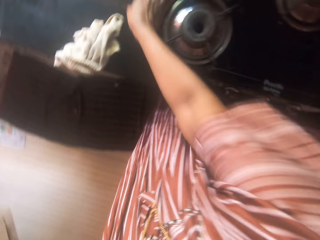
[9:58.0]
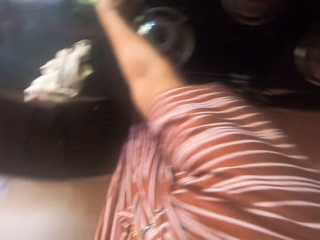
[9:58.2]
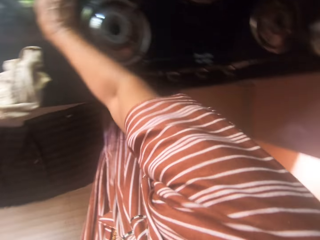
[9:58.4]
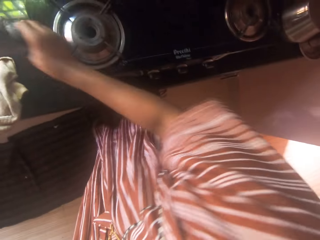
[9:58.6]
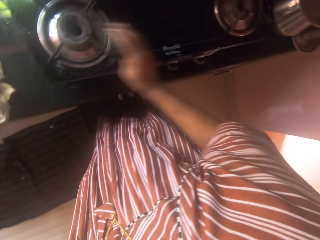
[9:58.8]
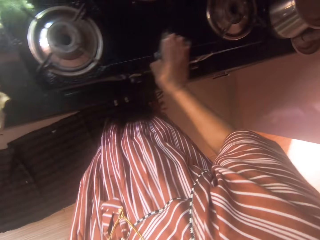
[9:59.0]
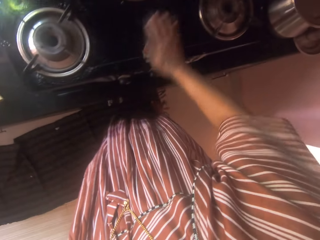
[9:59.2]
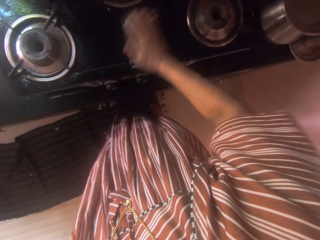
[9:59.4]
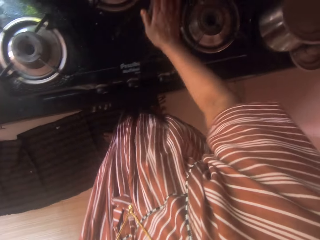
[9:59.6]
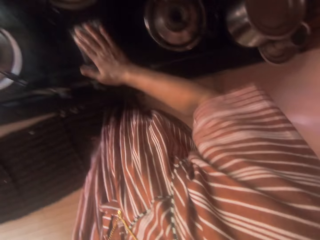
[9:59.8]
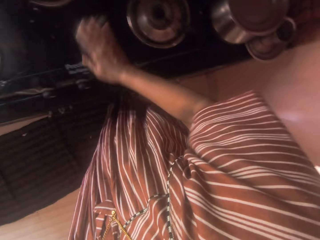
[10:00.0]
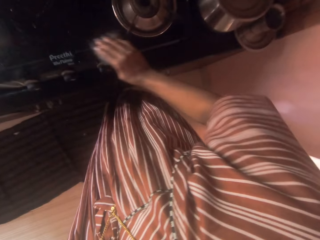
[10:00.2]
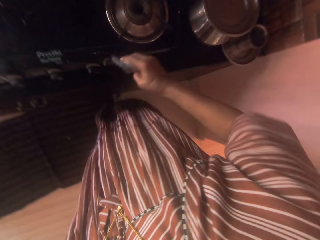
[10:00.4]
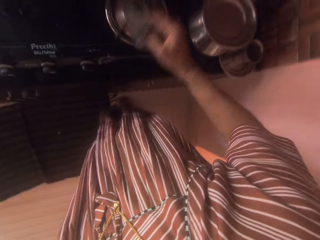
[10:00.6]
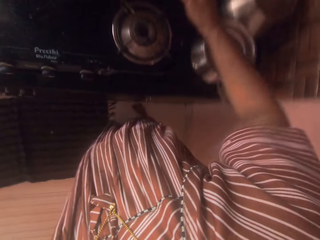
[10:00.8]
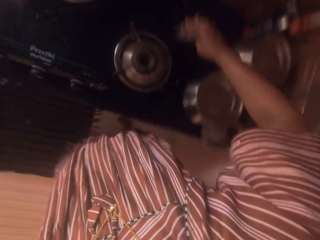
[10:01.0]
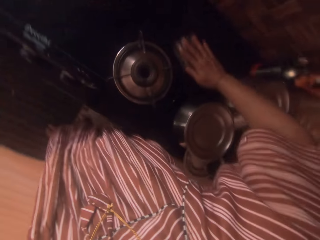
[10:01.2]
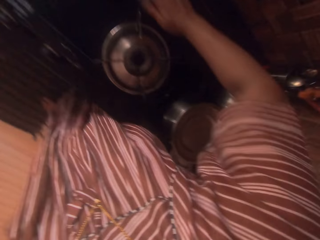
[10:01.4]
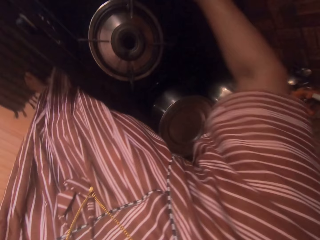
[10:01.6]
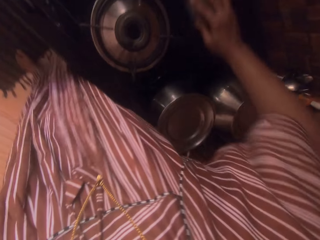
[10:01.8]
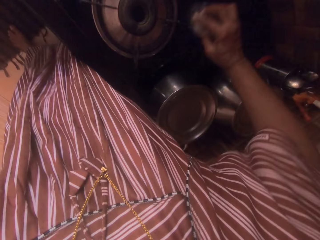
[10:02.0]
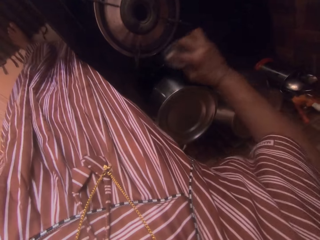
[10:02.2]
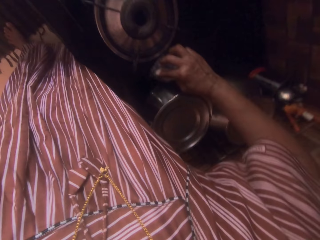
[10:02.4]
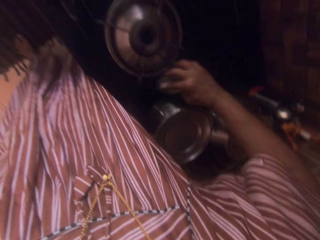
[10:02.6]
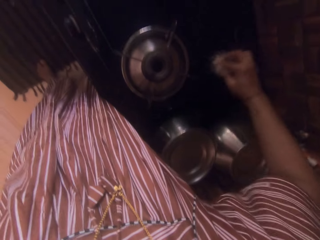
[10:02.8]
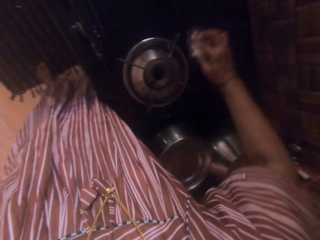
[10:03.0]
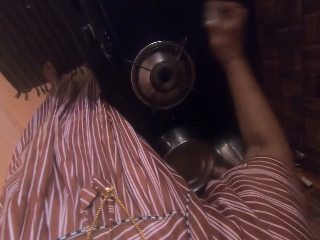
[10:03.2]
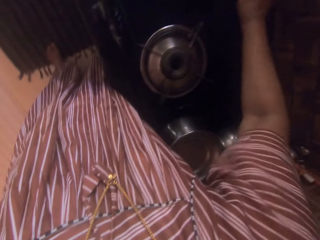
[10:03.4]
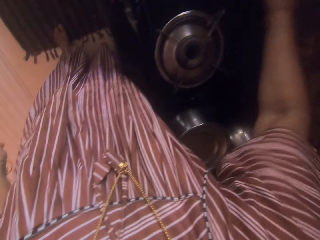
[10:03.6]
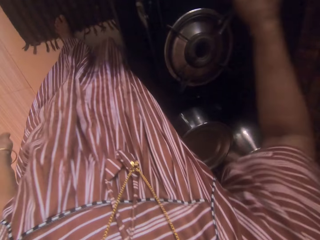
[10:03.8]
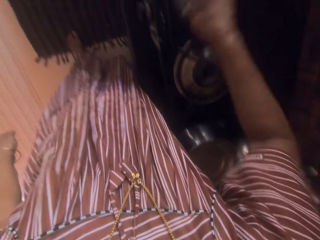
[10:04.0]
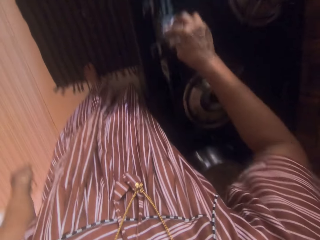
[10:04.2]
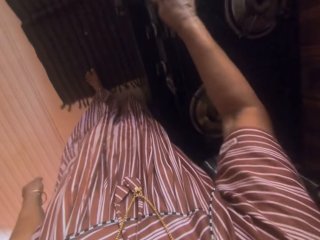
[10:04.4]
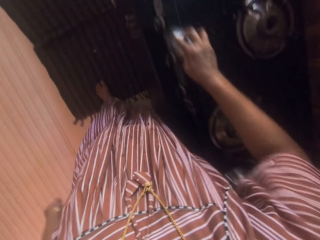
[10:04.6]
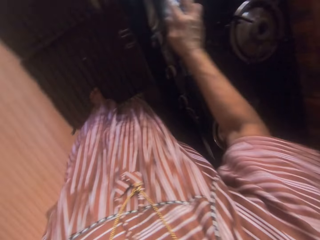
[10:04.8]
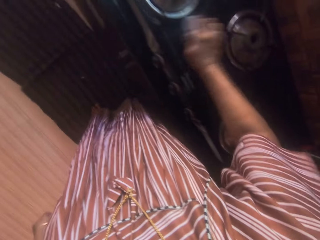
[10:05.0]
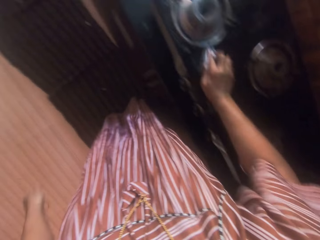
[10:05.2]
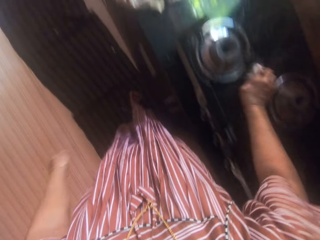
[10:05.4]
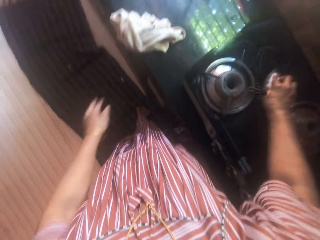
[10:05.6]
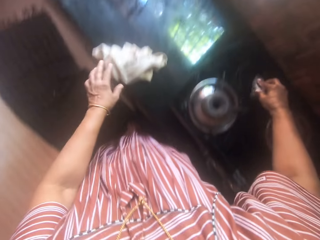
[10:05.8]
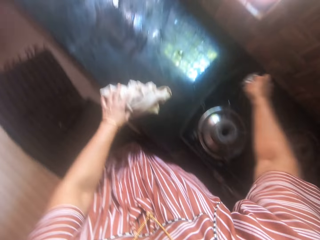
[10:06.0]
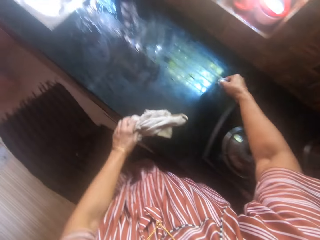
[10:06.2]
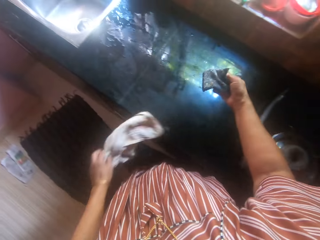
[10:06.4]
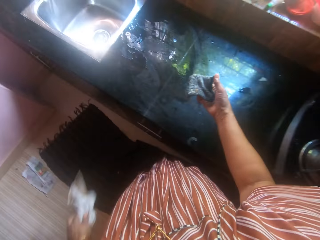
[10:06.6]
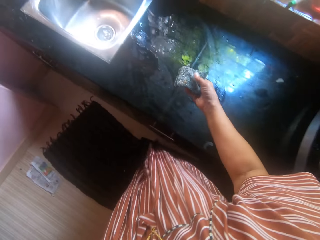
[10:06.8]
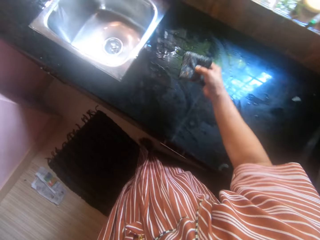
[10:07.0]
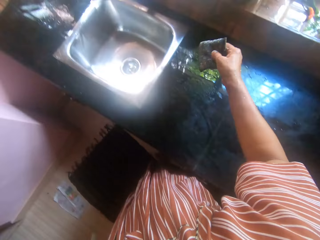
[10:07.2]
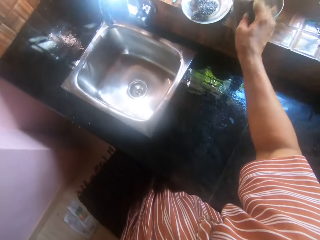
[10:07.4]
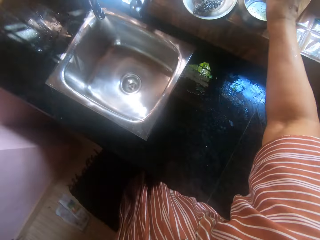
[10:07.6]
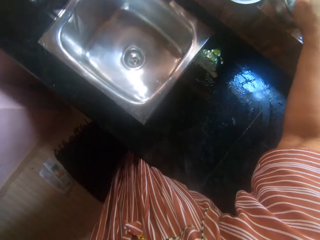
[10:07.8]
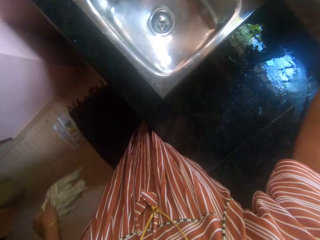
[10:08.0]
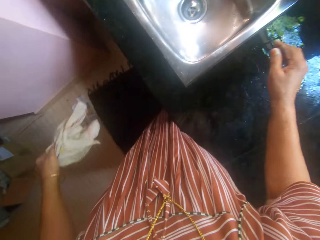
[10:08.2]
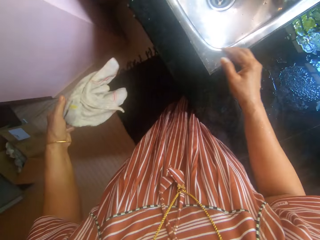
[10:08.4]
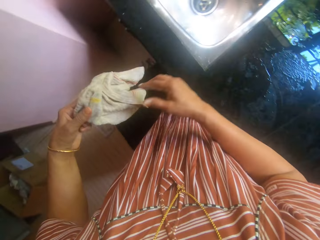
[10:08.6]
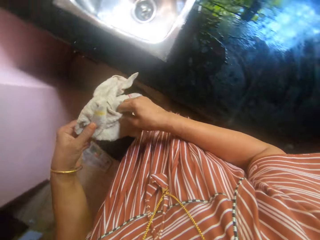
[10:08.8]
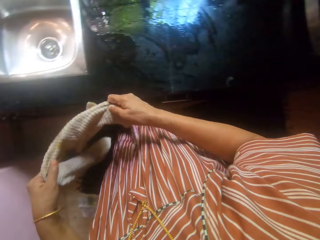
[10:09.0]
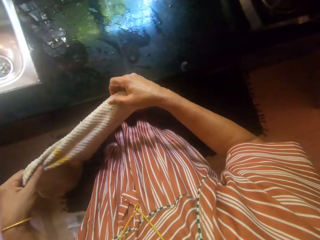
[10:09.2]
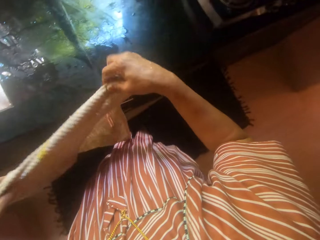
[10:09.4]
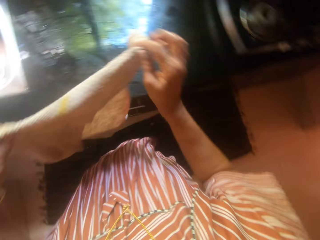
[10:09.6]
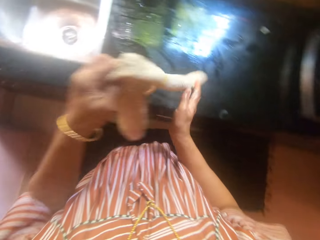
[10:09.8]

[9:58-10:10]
The camera wearer picks up the towel on the slab with her left hand. She drops the sponge in the stainless plate on the sink with her right hand.

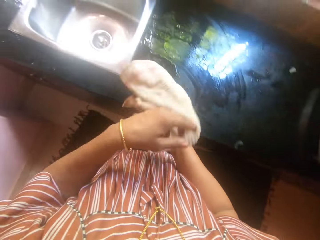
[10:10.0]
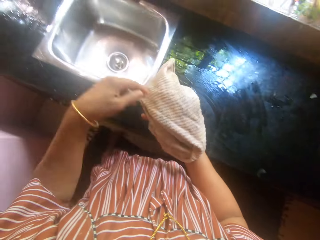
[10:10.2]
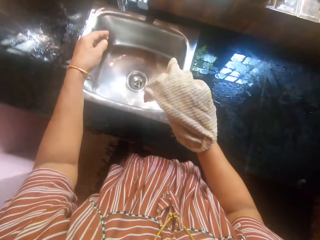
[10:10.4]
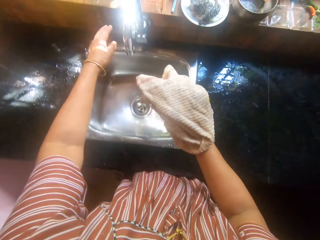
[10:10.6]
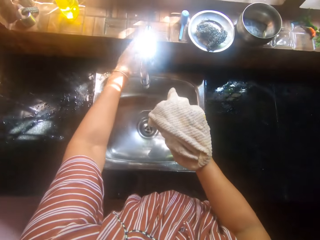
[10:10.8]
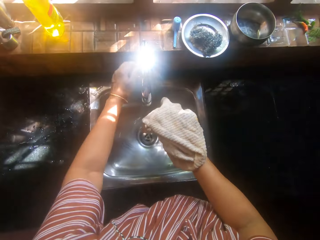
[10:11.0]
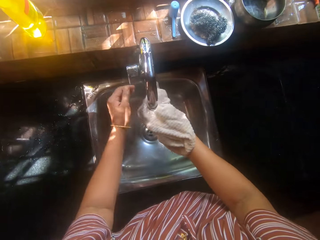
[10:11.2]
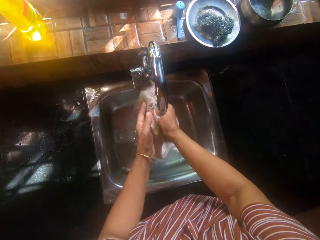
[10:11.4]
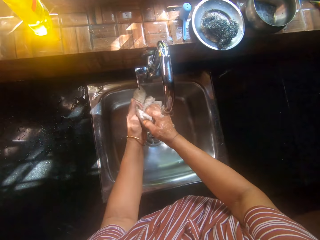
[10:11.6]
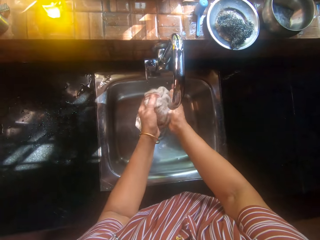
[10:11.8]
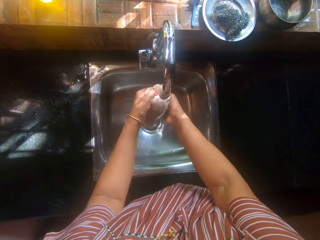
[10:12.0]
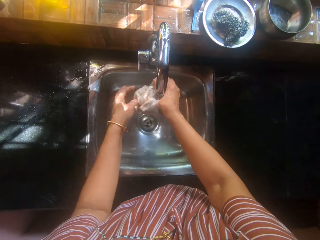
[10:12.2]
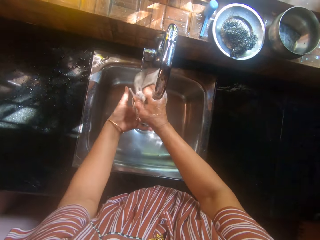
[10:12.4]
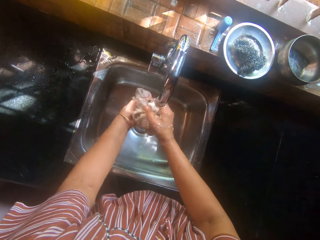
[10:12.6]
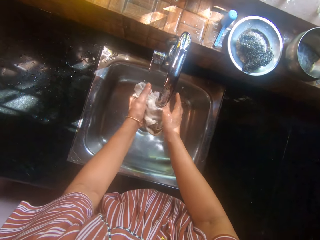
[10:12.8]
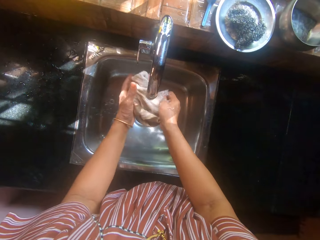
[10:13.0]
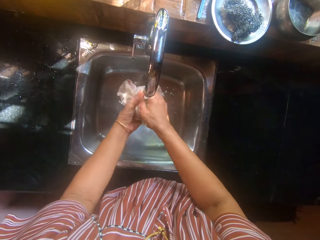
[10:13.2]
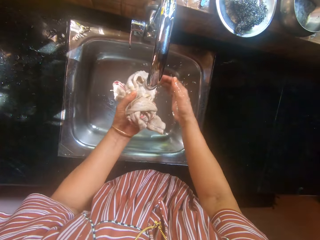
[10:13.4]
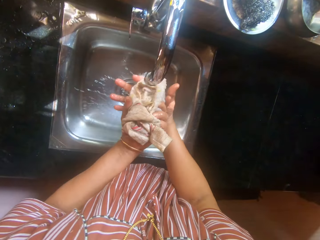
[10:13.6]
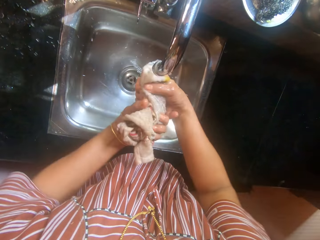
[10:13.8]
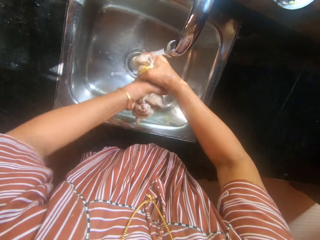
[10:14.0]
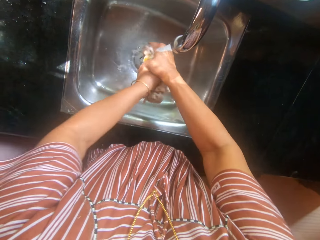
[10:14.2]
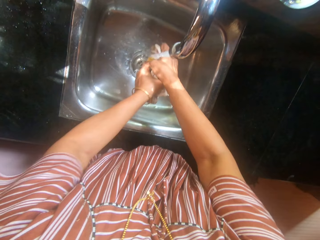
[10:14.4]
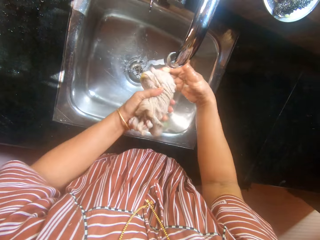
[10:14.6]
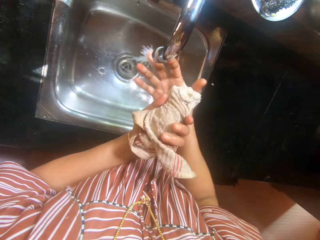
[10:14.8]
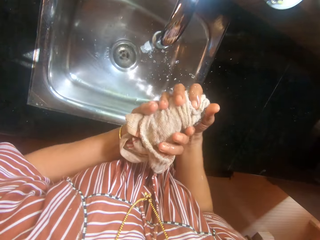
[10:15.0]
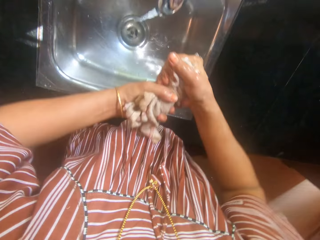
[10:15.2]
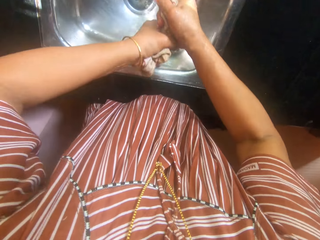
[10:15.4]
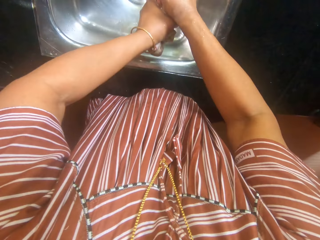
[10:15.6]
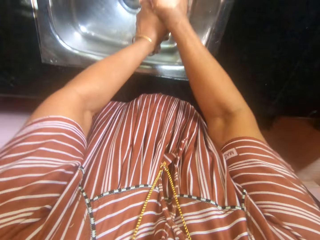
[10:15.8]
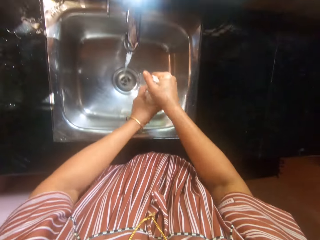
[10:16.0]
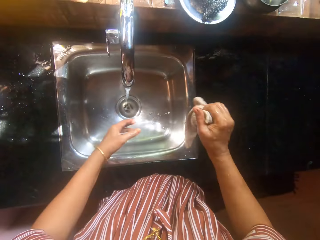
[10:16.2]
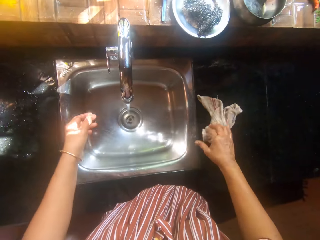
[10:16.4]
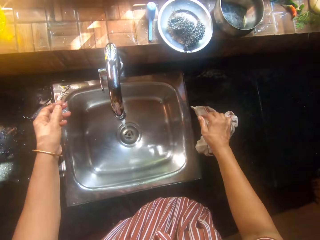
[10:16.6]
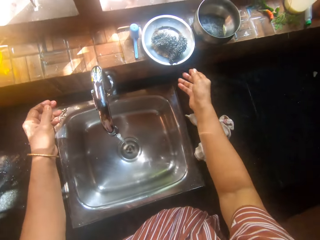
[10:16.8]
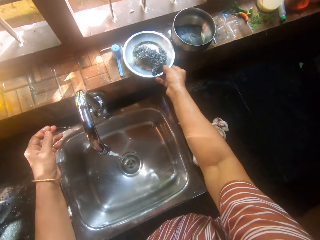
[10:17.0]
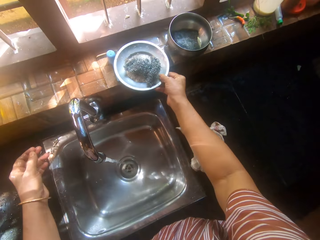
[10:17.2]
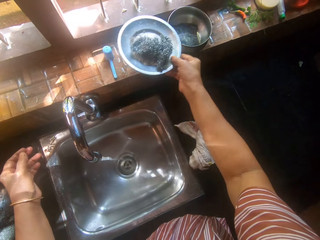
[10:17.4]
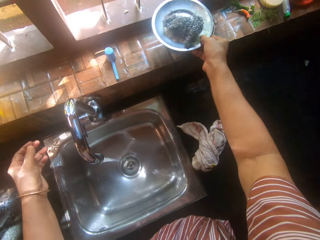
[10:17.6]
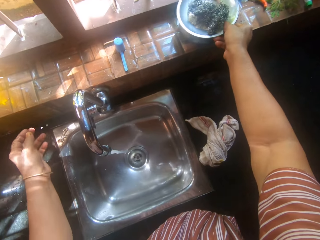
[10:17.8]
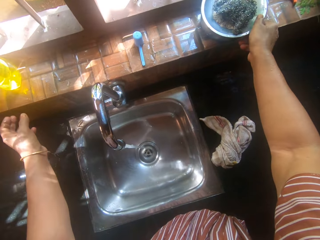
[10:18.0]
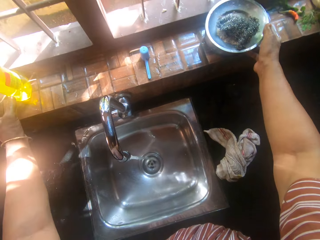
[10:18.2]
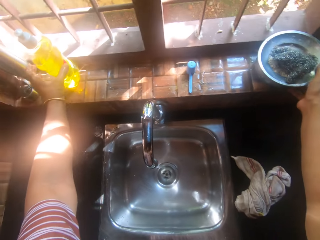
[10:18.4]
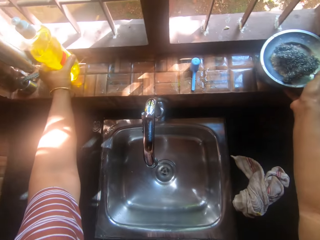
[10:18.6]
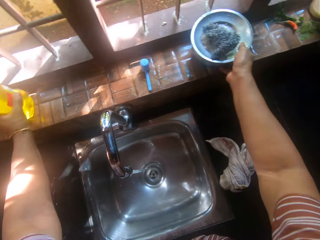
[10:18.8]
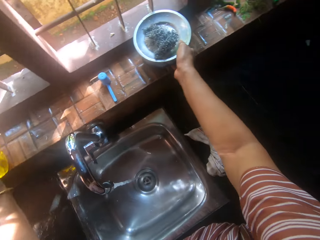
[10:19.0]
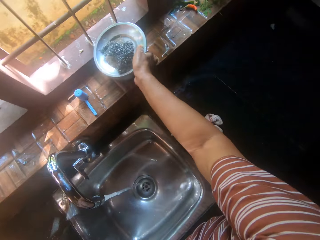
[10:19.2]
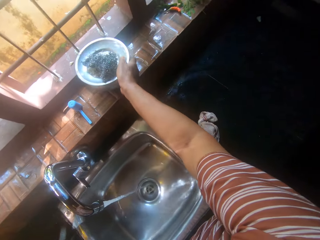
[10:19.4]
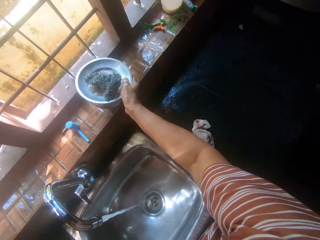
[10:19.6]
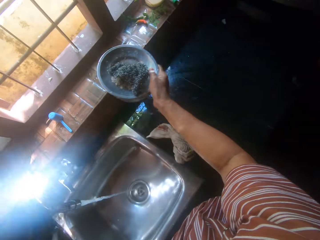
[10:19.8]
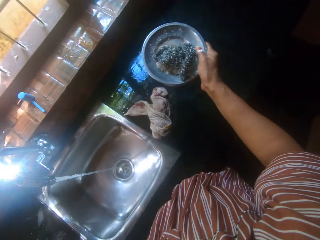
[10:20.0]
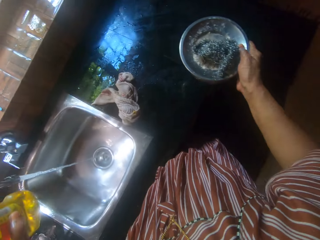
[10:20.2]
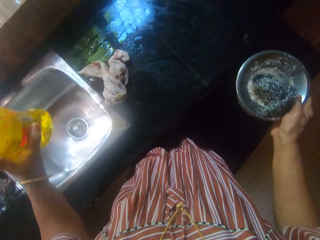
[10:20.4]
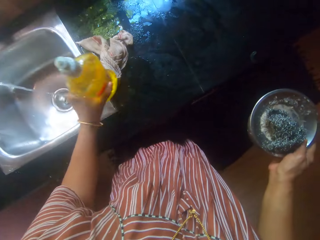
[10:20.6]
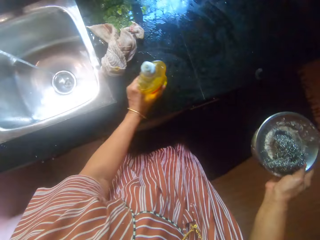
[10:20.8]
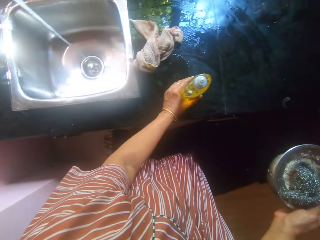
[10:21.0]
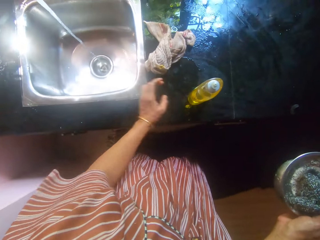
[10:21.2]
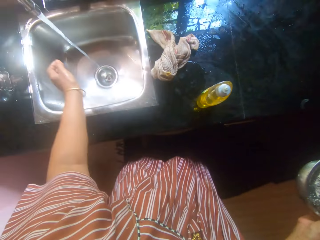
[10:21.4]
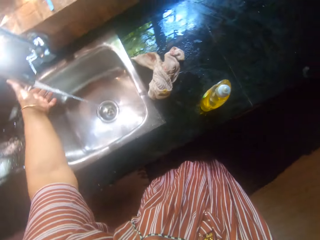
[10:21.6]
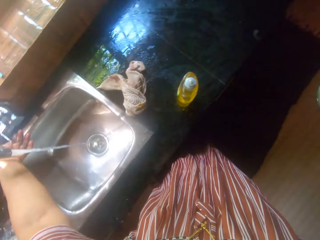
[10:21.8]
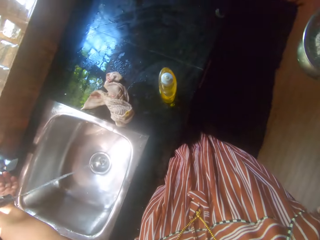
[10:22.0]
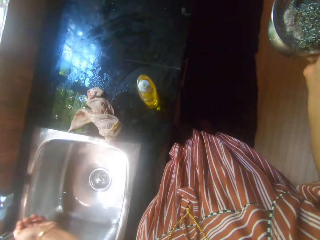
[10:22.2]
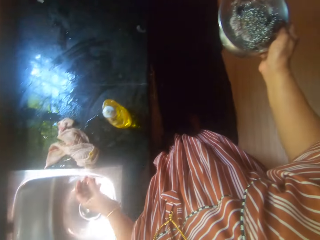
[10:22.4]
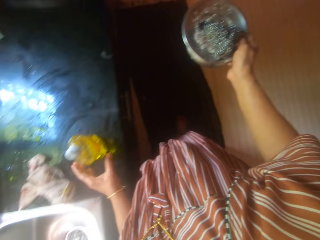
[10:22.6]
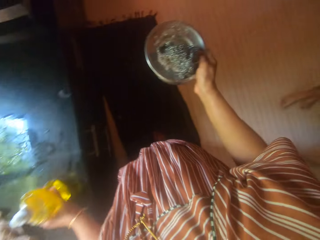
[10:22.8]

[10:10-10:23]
The camera wearer opens the tap by its handle on the sink with her left hand. She rinses the towel in the sink with her hands. She squeezes water from the towel with her hands. She drops the towel on the slab with her right hand. She carries the stainless flat plate with an iron sponge in it on the stainless bowl with her right hand at the window. She picks up the plate. She picks up the bowl and picks up the soap. She carries the soap container with the bowl with her hands from the window. She drops the soap container on the slab with her left hand. She closes the tap by its handle on the sink with her left hand.
